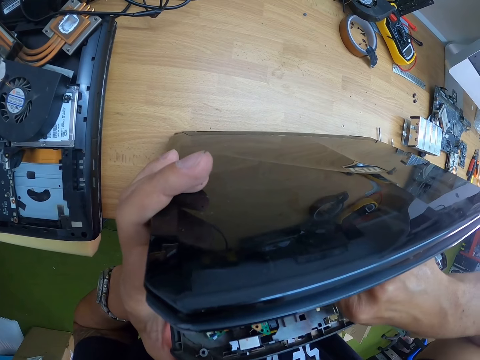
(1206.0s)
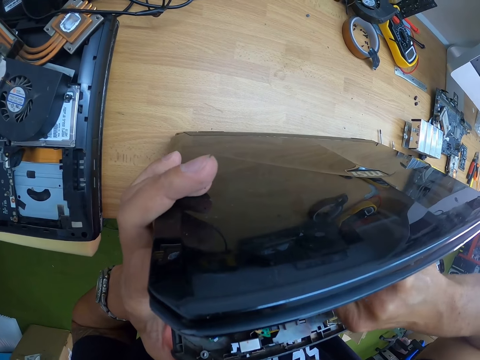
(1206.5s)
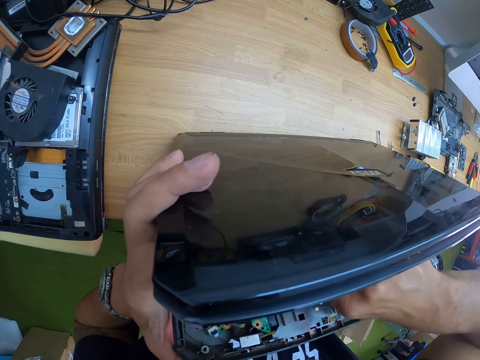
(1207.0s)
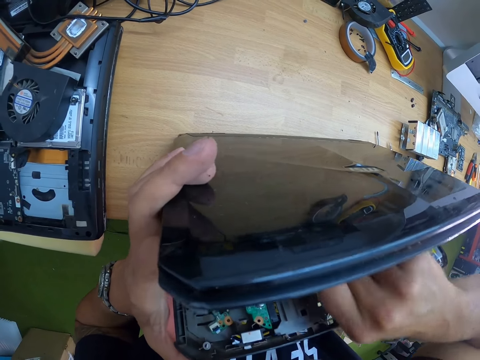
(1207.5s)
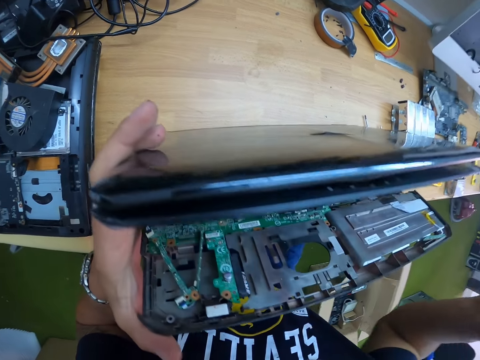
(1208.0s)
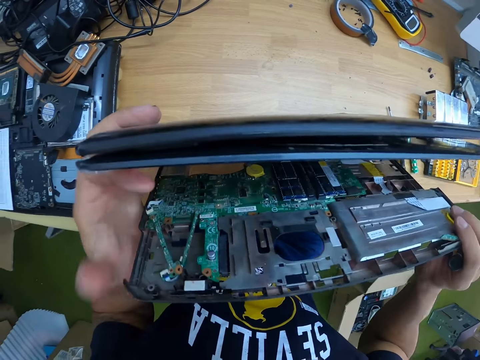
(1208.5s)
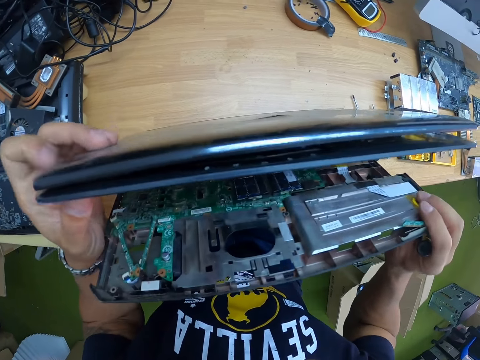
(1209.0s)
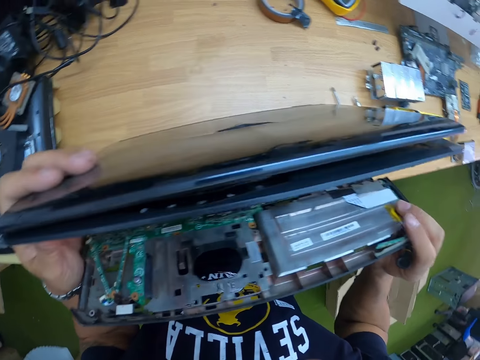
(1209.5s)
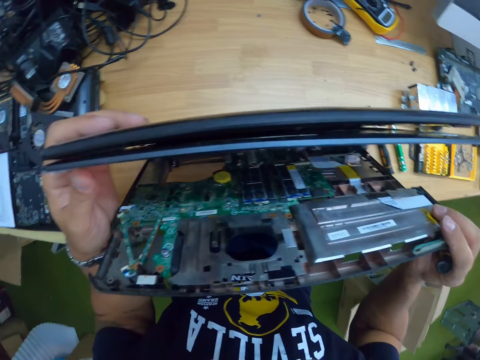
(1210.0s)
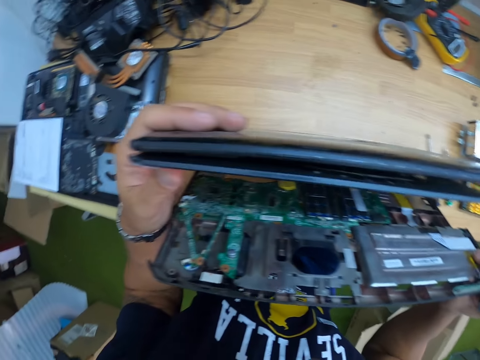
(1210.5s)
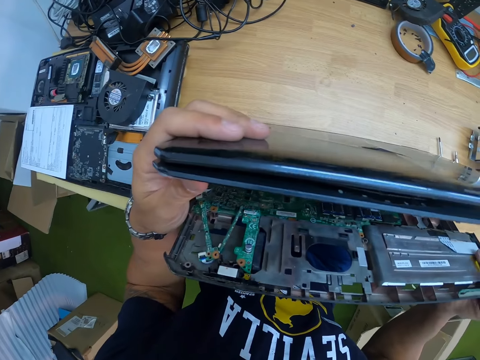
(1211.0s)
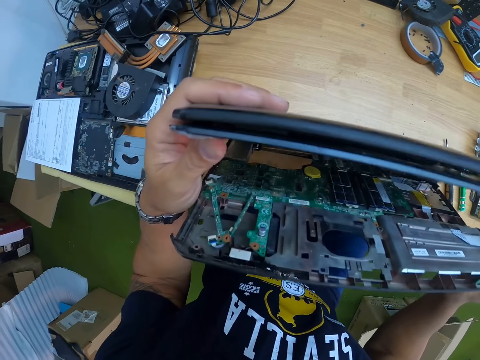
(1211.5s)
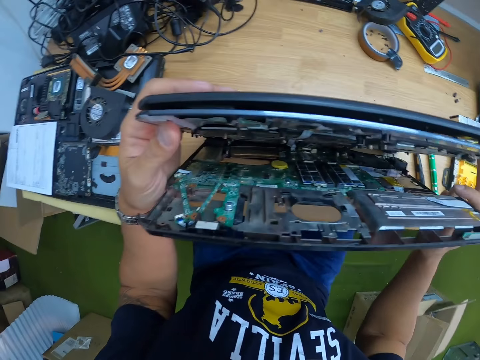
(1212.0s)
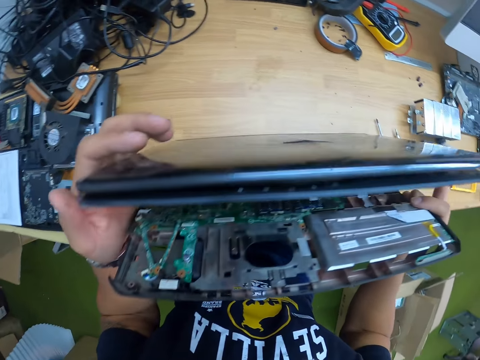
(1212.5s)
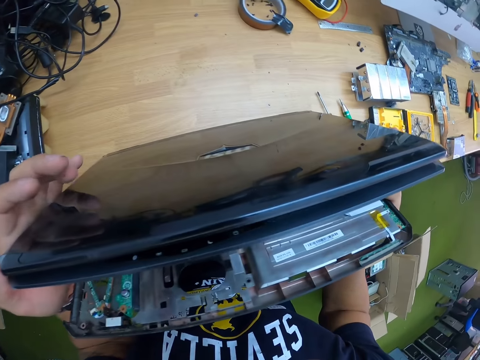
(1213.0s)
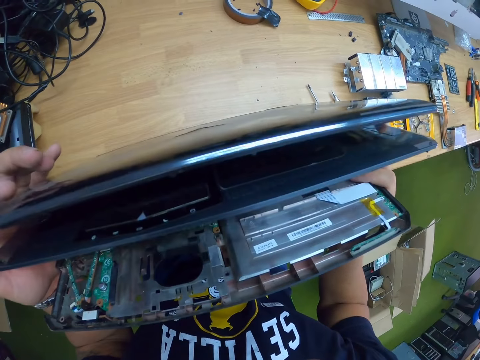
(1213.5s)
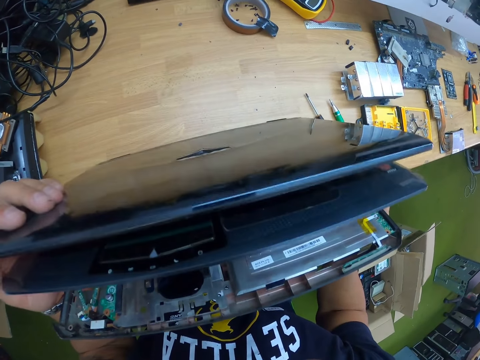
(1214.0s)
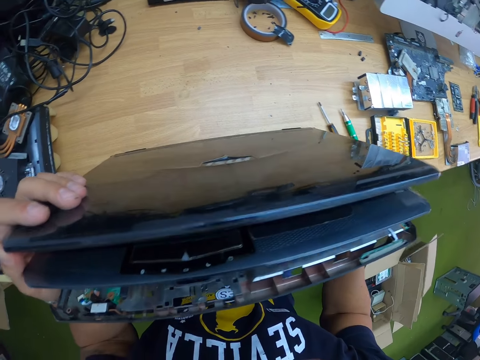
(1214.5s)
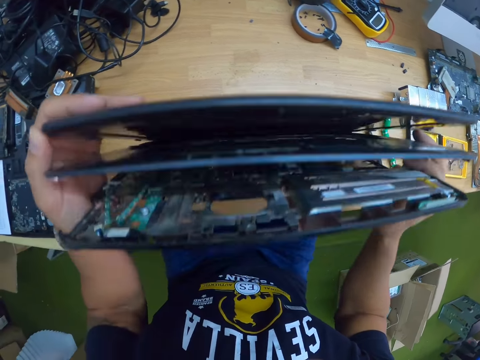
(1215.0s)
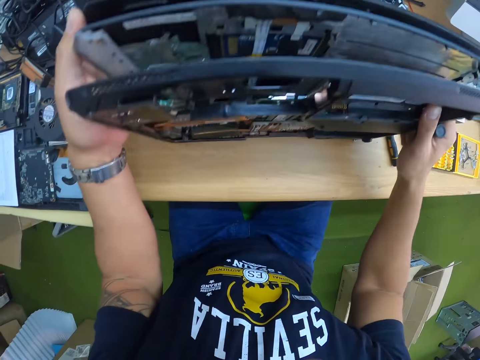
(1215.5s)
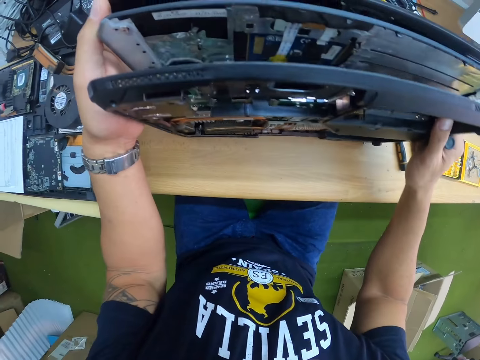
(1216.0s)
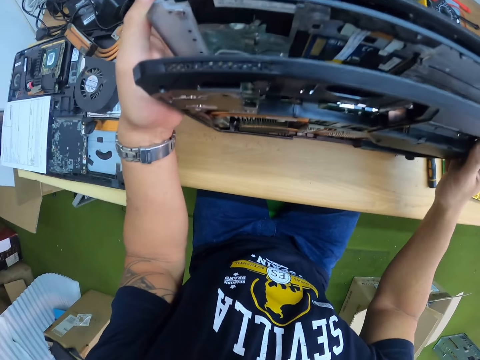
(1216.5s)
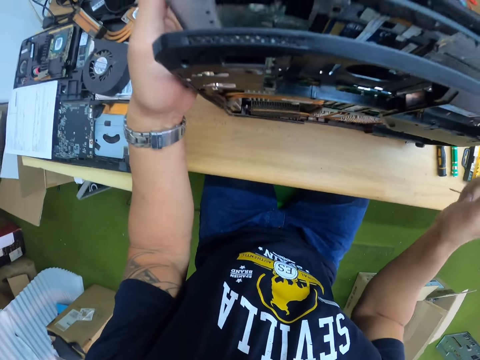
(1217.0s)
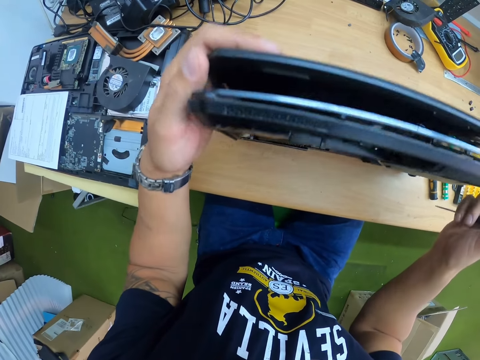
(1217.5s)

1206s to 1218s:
The camera wearer examines the laptop on the table with both hands.

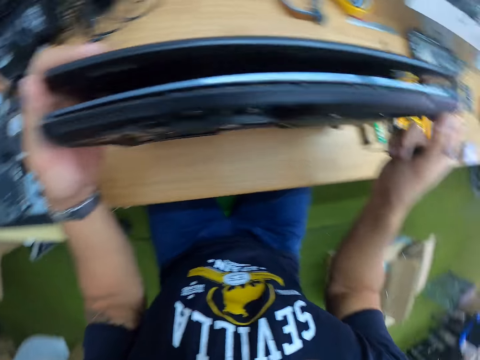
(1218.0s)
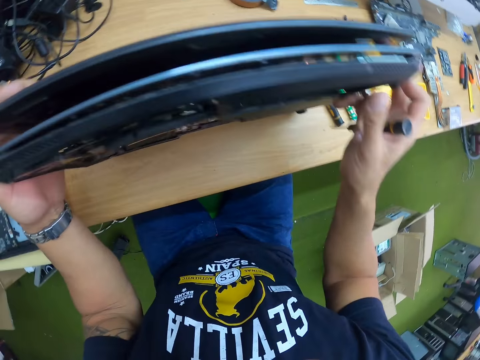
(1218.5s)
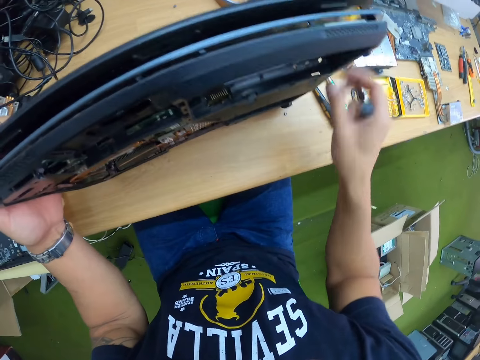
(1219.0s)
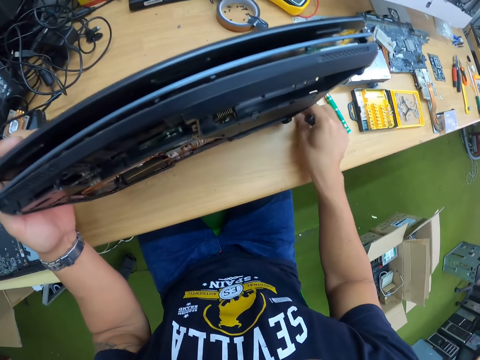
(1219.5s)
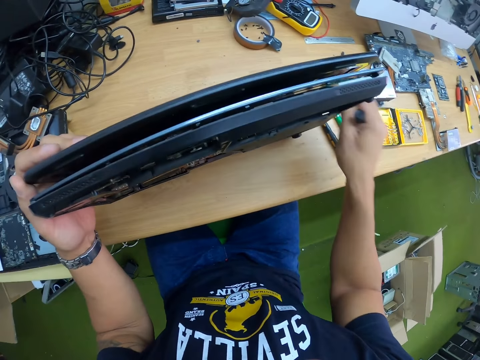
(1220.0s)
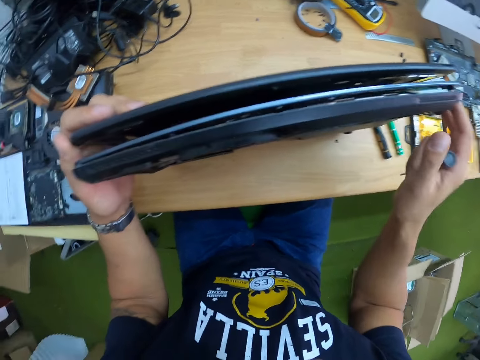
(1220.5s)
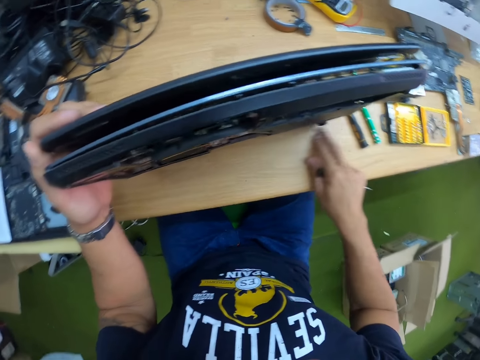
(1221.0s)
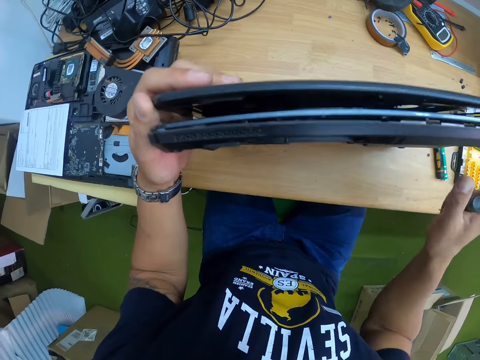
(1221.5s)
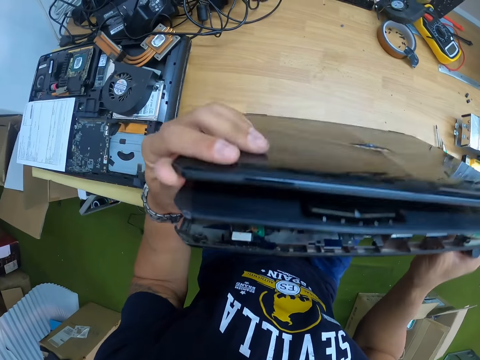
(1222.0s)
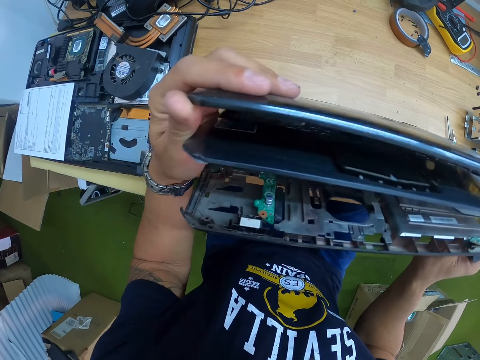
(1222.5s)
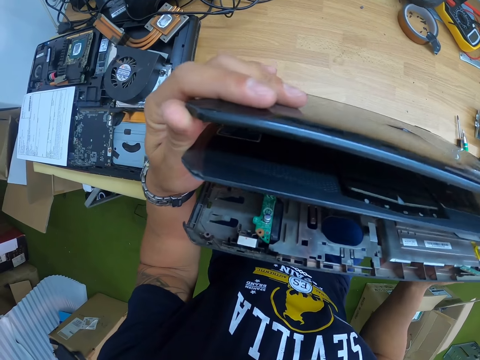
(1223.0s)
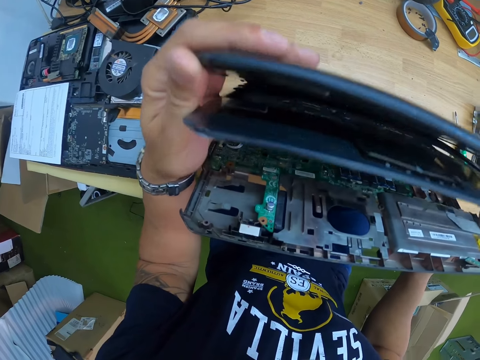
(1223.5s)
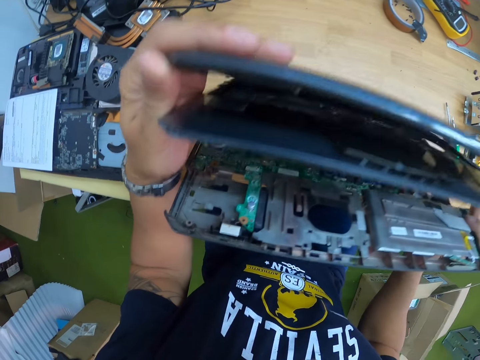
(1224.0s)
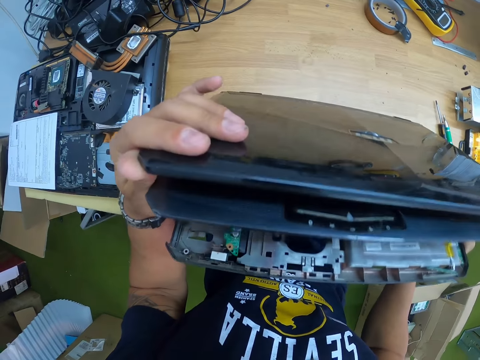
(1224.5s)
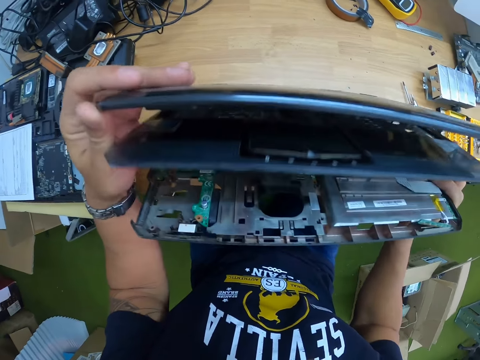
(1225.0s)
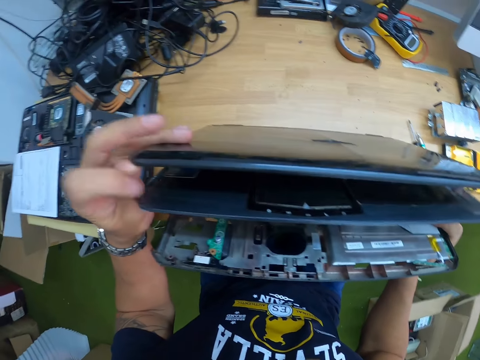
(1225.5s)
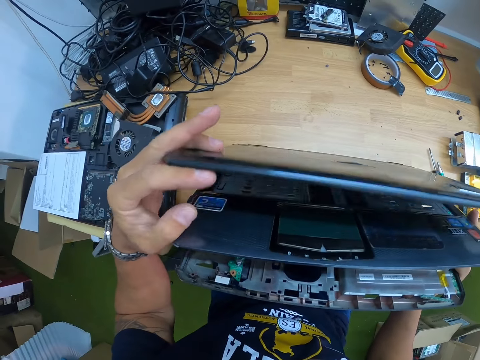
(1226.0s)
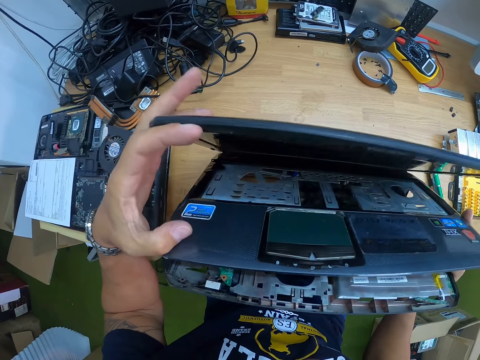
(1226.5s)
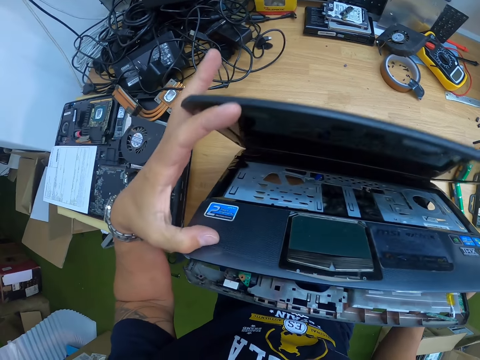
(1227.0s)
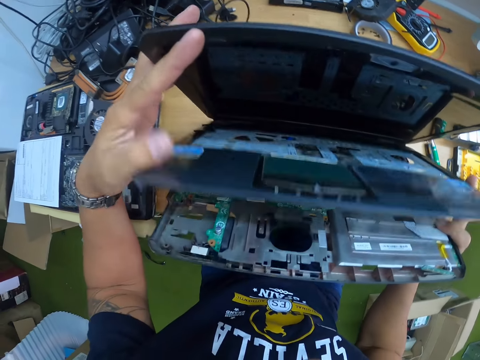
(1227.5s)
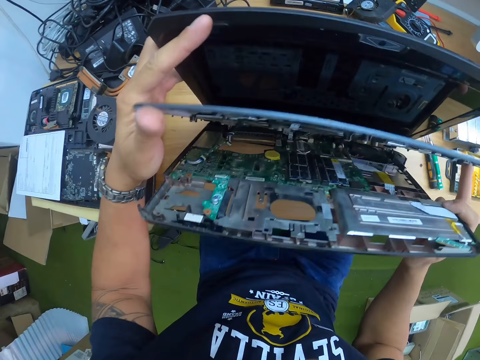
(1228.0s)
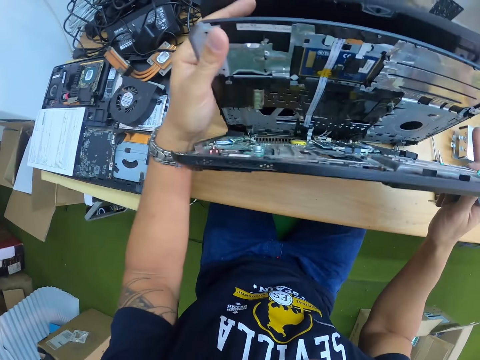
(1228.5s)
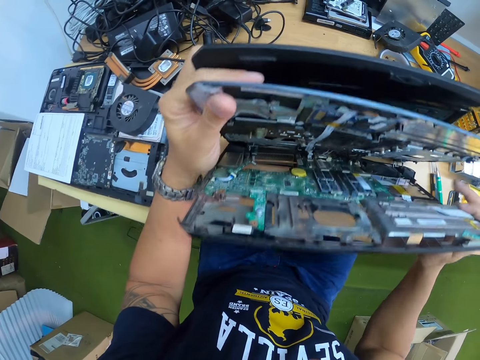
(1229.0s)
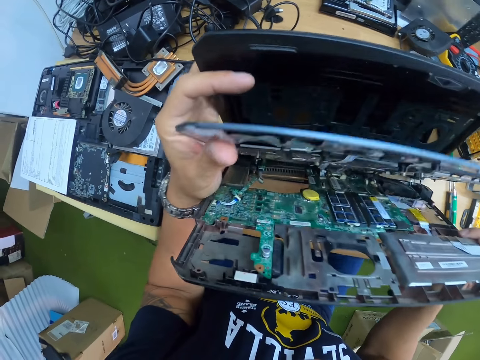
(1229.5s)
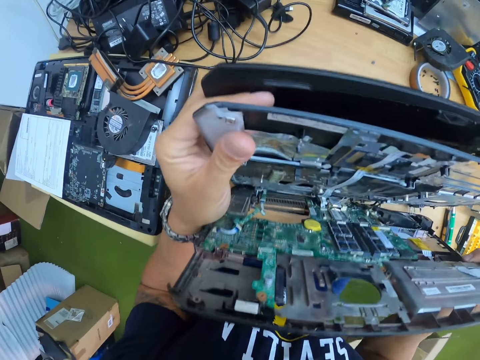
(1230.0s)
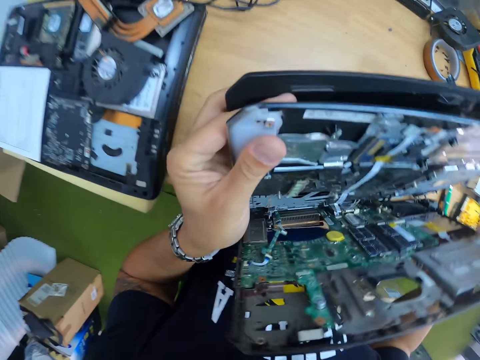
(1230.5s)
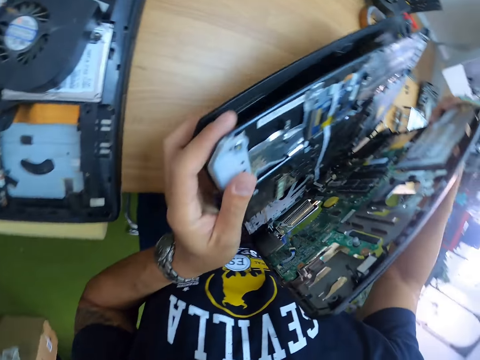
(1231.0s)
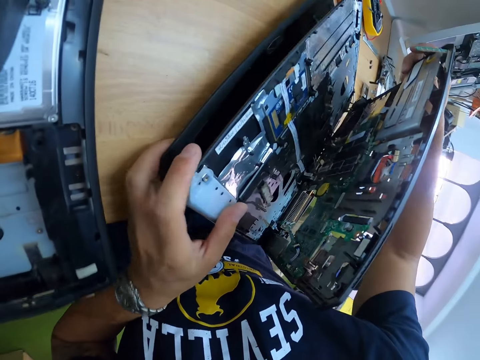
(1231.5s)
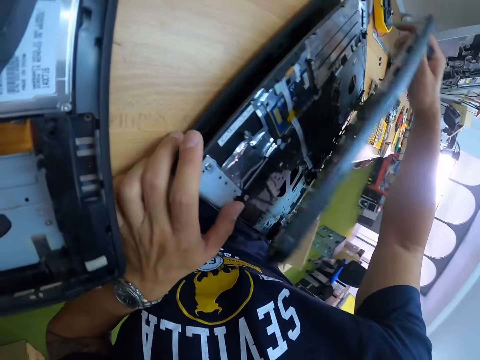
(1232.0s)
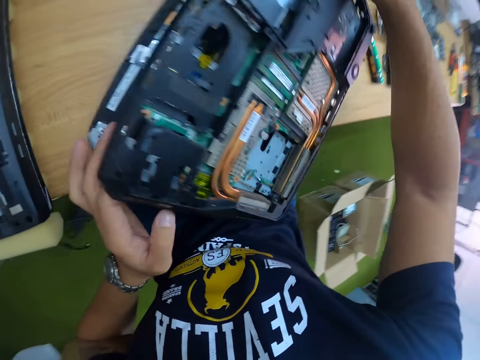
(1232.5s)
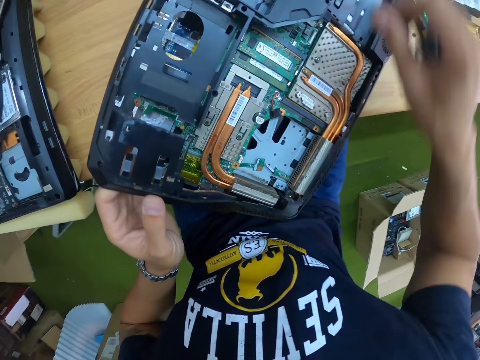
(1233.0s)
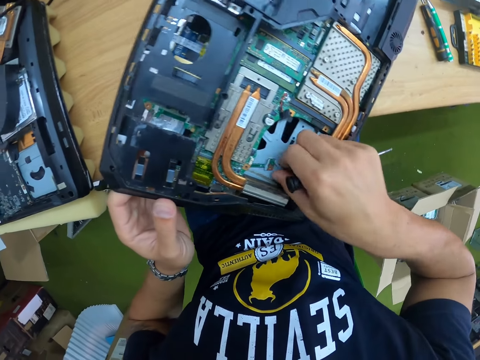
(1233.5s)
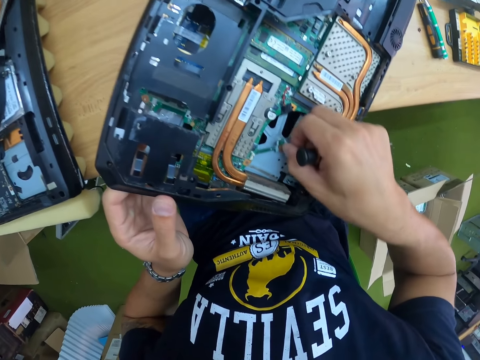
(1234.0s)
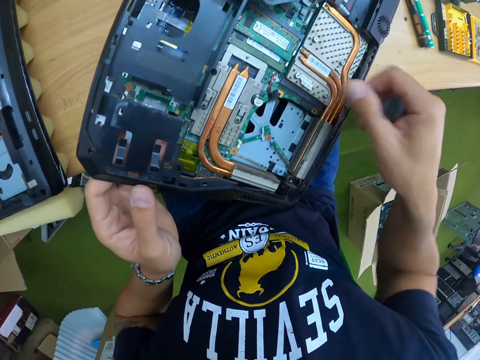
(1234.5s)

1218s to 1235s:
The camera wearer moves a screw on the table with his right hand. He does so again. He examines the laptop on the table with both hands. He pushes the laptop screen with his left hand. He examines the laptop on the table with both hands. He places the laptop flat on the table with both hands. He moves a wire of a motherboard in the laptop with his right hand.
